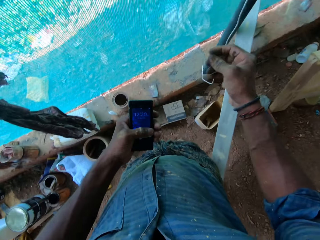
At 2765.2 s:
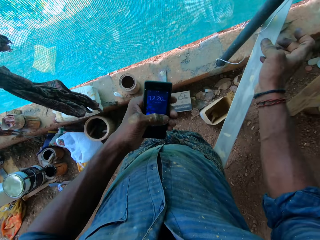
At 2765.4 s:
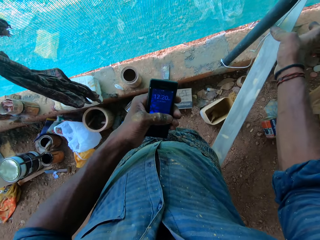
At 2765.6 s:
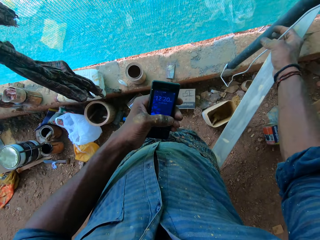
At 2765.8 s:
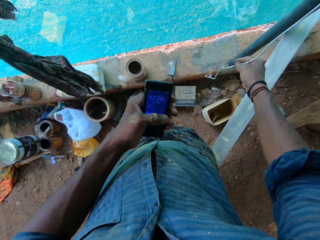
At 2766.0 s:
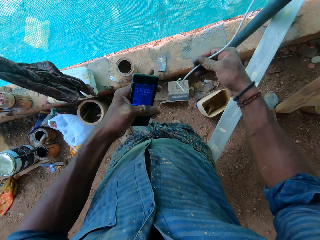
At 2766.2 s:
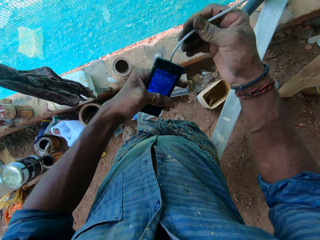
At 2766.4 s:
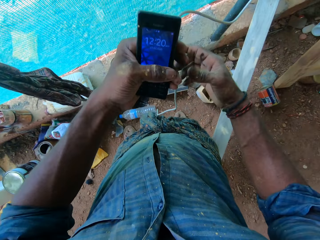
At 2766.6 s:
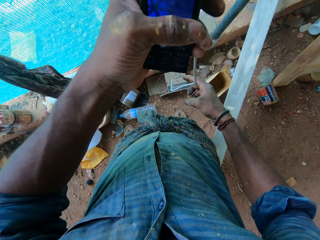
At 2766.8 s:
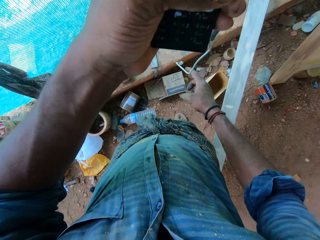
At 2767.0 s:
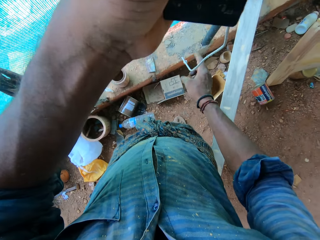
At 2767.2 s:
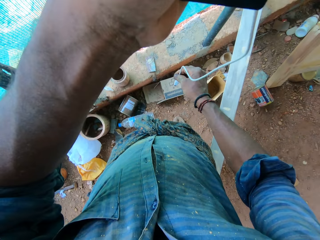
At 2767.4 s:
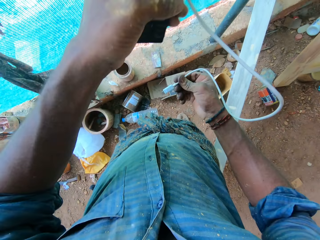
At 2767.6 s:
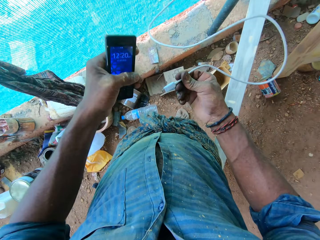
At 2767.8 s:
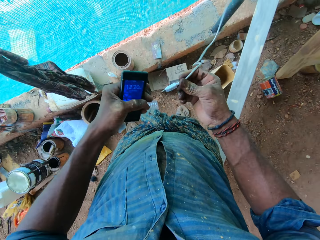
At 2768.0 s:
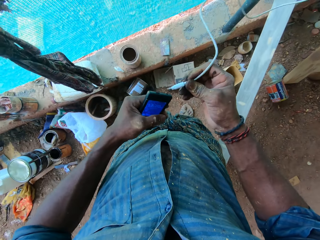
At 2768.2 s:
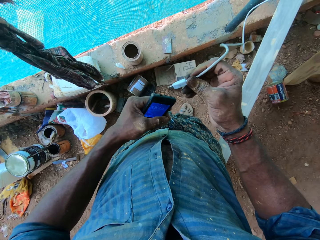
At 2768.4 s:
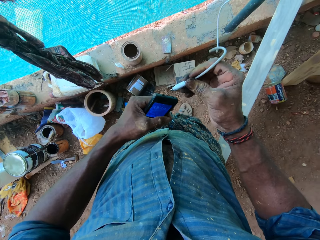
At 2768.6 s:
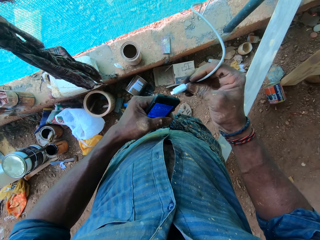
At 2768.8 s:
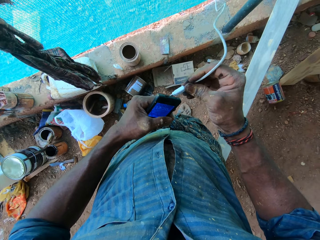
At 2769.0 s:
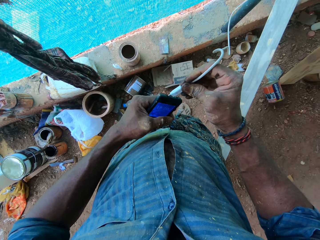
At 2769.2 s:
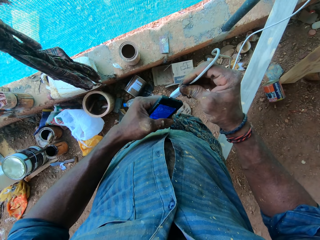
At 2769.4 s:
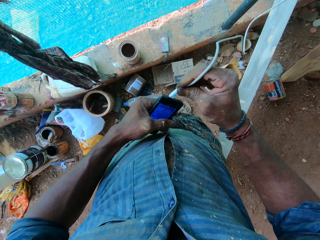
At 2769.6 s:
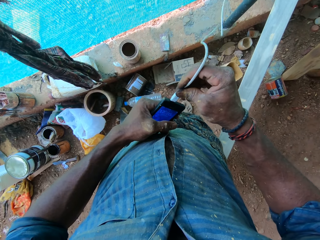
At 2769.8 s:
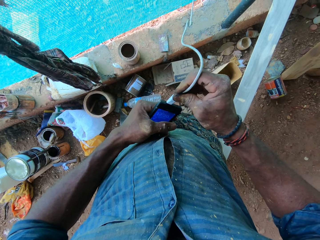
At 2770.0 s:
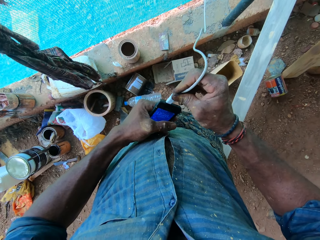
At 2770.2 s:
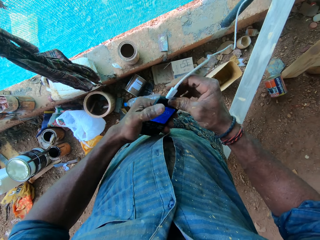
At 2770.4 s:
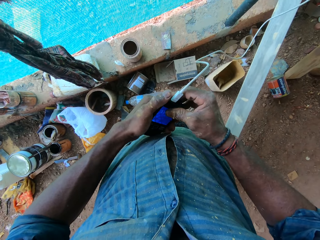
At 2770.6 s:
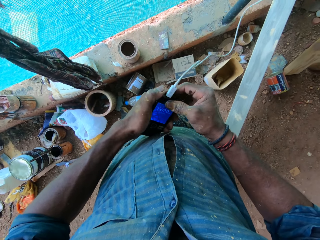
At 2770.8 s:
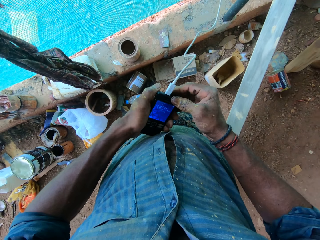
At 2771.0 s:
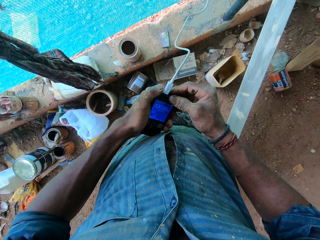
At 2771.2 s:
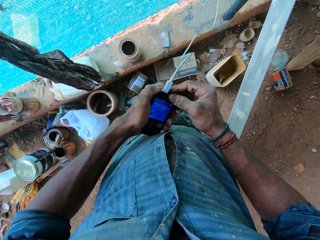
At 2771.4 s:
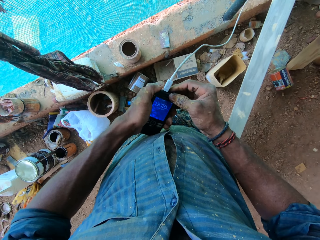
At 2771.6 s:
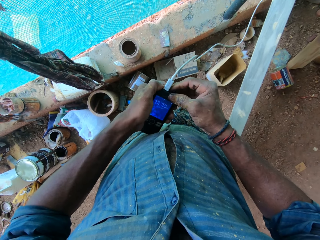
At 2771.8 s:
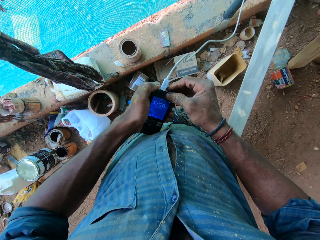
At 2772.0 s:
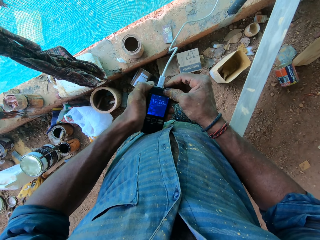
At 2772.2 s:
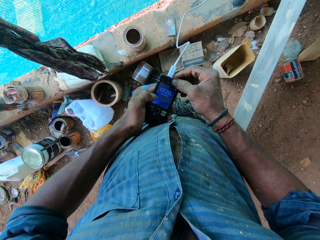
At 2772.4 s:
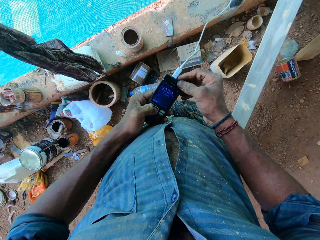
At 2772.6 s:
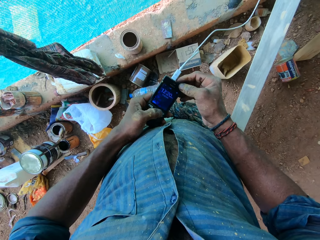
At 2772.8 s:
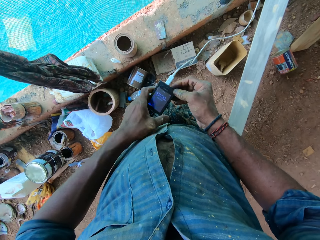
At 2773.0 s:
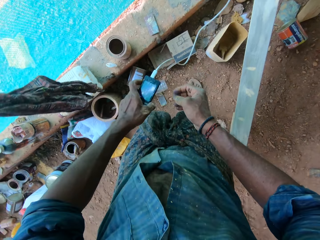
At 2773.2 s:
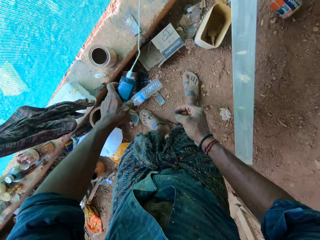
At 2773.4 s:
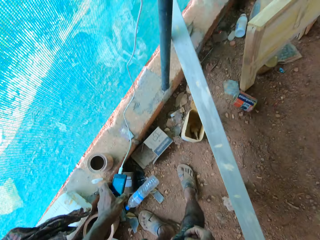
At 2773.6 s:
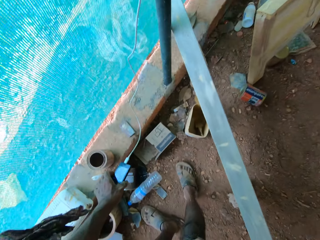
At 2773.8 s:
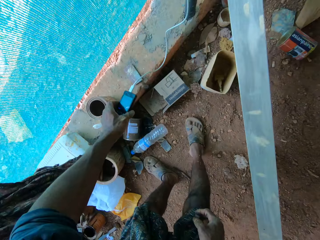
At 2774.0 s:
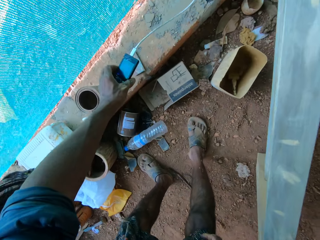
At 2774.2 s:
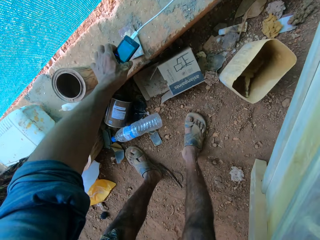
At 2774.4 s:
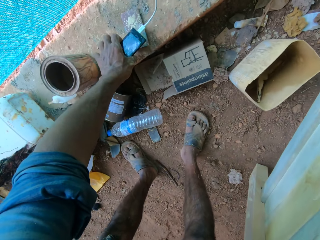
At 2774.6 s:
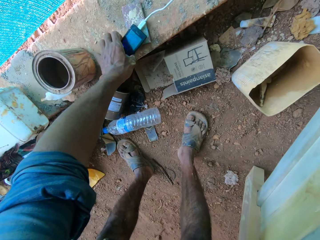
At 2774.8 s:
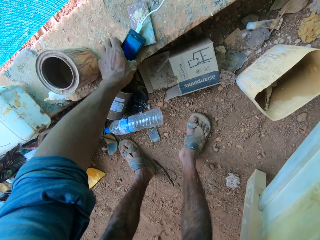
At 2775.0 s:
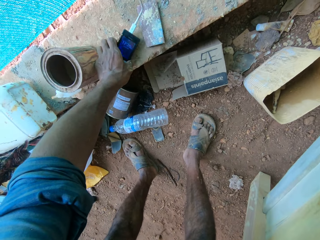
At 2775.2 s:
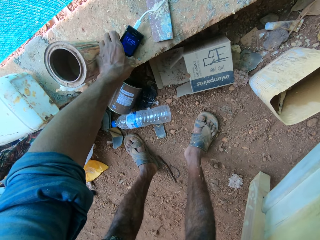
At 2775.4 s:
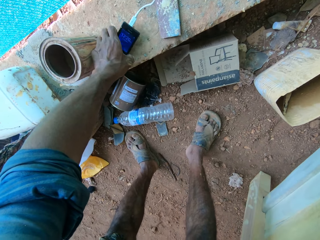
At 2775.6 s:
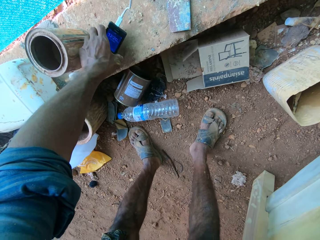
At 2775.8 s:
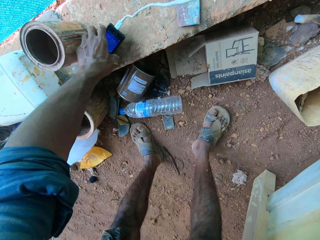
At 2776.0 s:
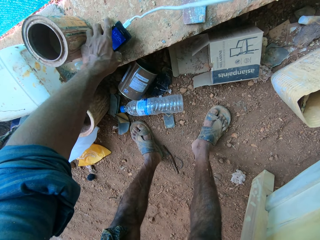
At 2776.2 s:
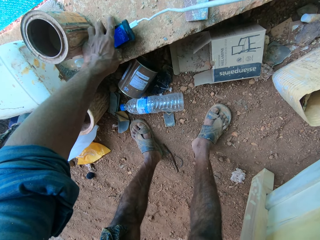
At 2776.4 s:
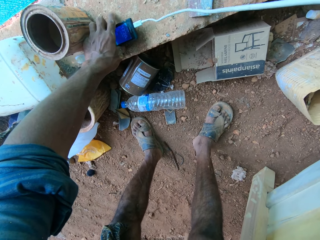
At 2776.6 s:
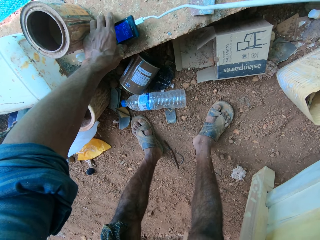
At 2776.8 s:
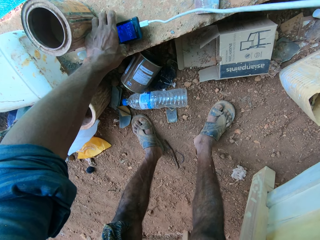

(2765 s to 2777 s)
The camera wearer grabs the cord with his right hand. He pulls up the cord with both hands. He grabs the USB connector on the cord with his right hand. He plugs the USB connector on the cord into the phone in his left hand with his right hand. He cleans the phone with his left thumb. He drops the phone on the wall with his left hand. He moves a can on the wall with his left hand.

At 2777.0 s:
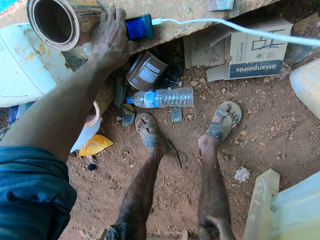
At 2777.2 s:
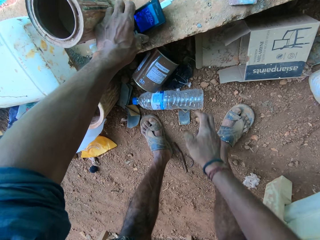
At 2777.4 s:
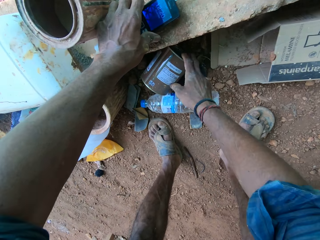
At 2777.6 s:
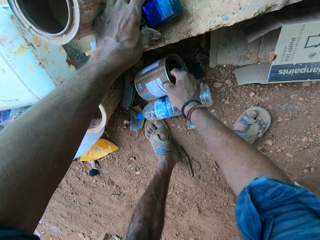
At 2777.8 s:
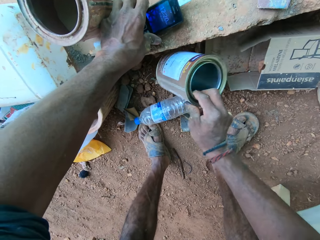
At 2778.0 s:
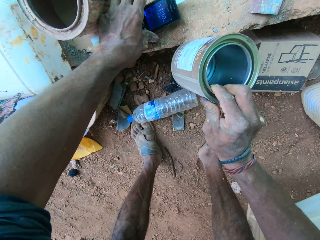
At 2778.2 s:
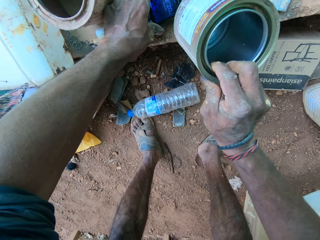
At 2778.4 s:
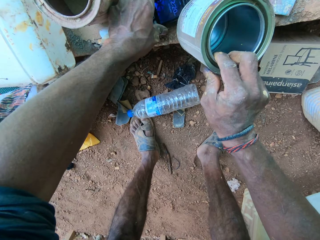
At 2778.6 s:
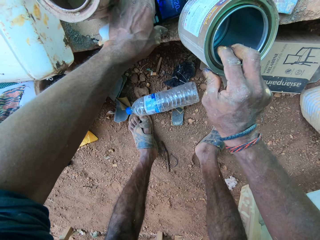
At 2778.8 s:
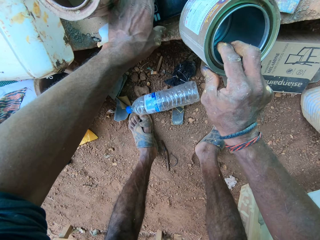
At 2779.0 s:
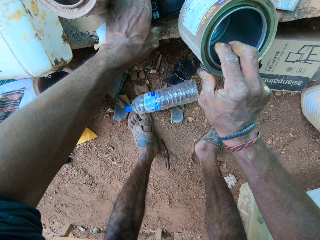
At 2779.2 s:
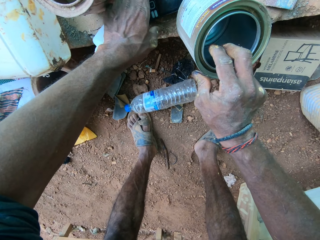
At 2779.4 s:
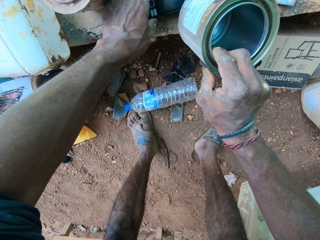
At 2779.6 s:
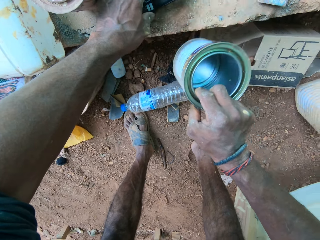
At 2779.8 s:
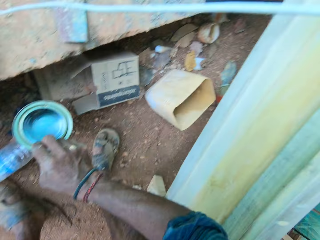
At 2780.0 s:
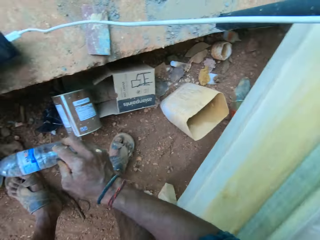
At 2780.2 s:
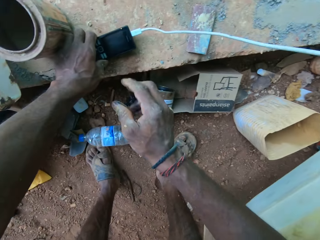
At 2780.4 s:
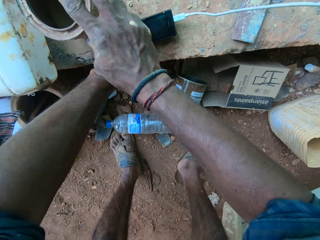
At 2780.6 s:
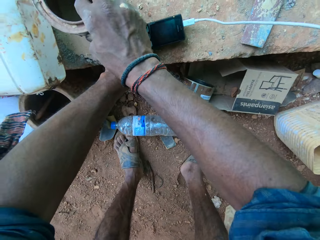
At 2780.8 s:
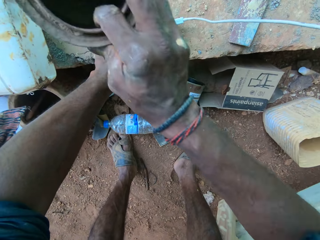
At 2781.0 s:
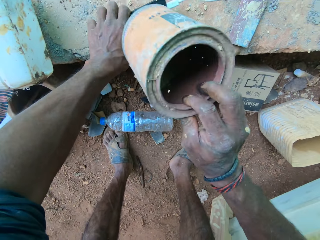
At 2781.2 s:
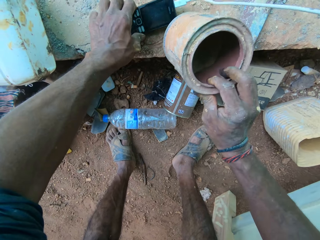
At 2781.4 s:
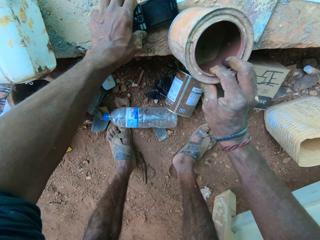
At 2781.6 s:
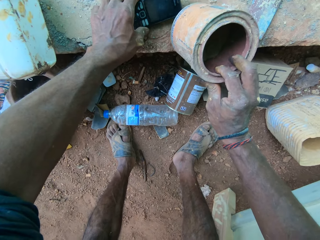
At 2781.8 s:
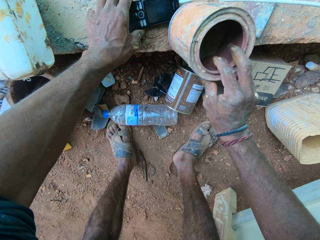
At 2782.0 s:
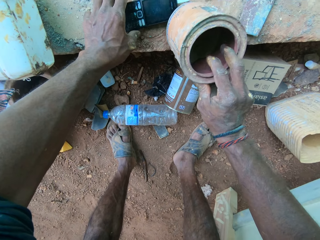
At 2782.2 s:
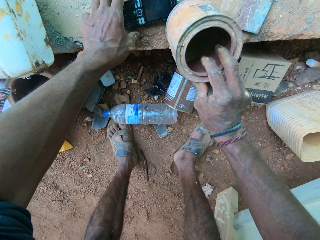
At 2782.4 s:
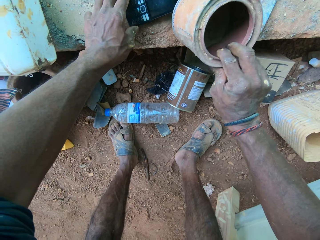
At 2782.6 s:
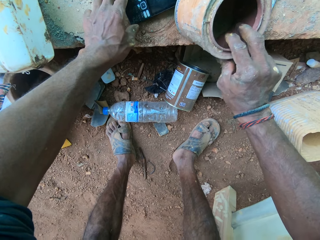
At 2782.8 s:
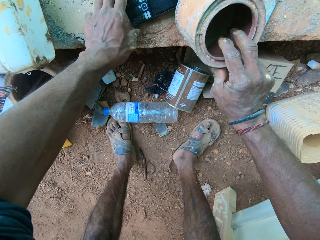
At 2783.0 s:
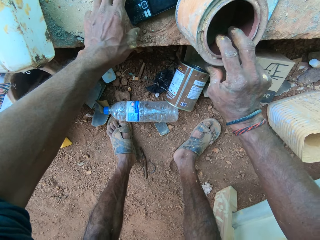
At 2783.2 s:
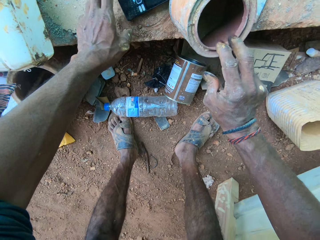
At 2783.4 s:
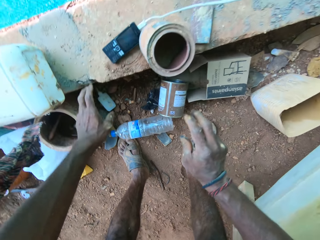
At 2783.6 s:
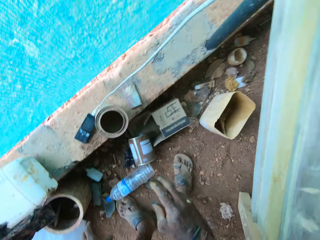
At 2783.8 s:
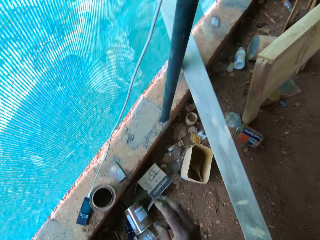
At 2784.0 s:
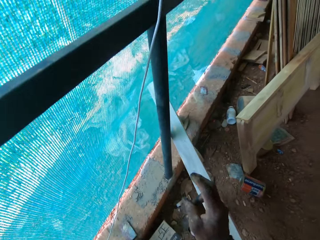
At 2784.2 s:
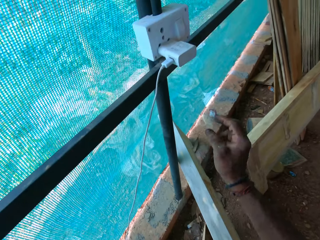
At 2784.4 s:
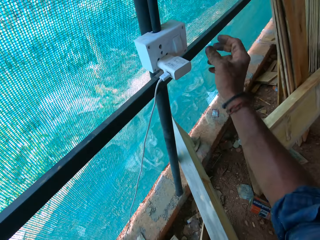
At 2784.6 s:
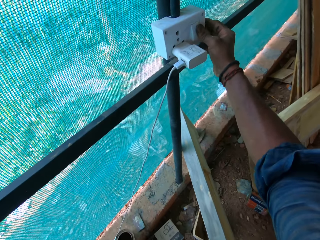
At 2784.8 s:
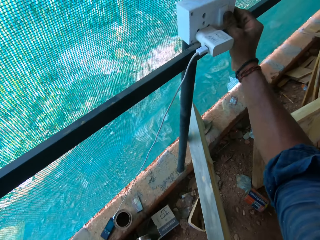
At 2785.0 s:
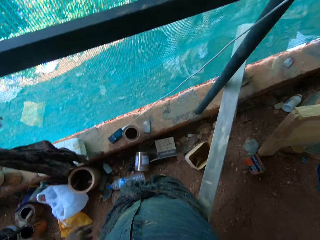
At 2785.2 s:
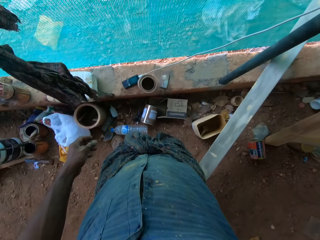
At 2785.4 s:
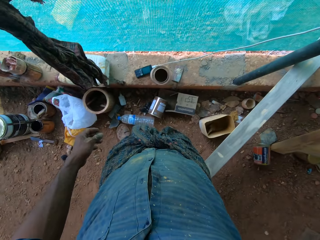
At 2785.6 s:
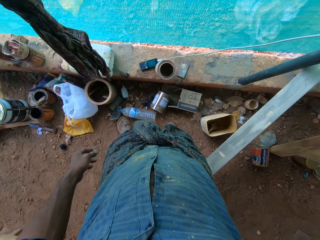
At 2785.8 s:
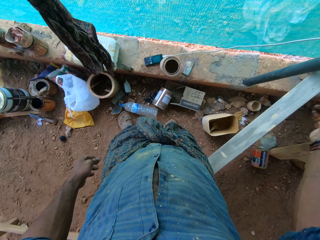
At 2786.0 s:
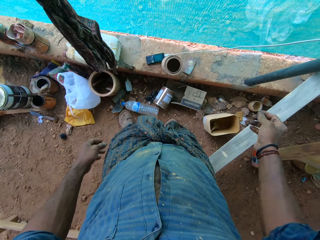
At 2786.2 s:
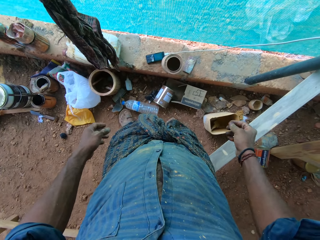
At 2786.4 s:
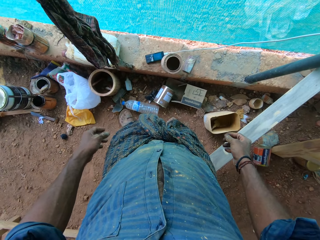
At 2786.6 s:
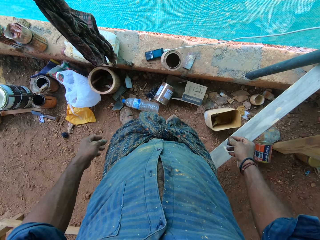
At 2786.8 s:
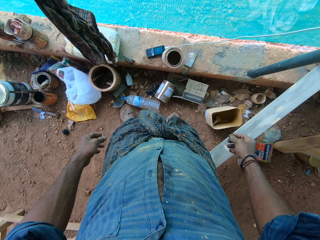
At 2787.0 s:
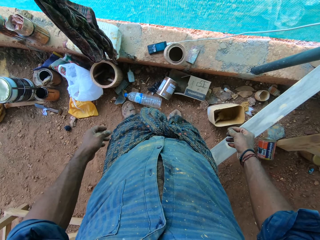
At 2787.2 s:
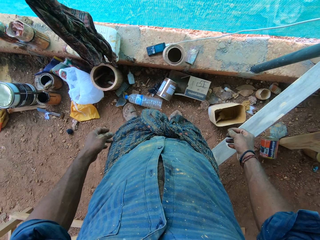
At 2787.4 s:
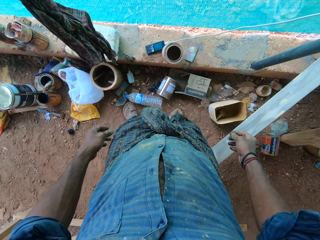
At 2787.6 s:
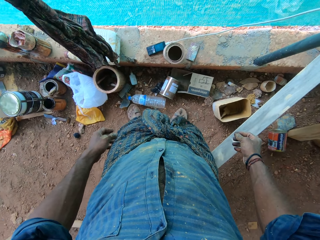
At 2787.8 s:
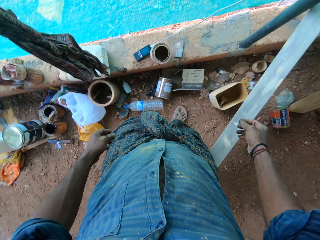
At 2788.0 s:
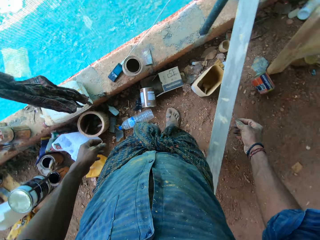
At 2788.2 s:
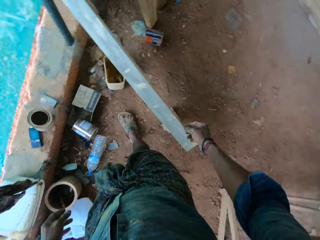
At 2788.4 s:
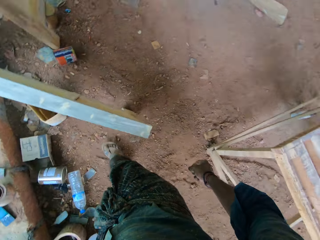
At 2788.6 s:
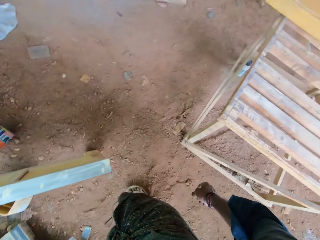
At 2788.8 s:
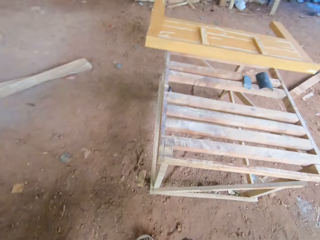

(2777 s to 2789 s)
The camera wearer picks the can from the ground with his right hand. He places the can on the phone with his right hand. He picks the can from the phone with his right hand. He drops the can on the ground with his right hand. He picks the can from the wall with his right hand. He places the can on the phone with his right hand. He flips a socket switch on an iron bar with his right hand.
